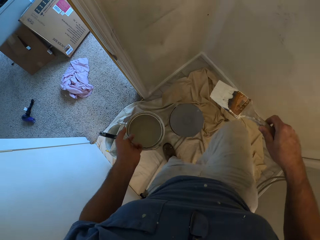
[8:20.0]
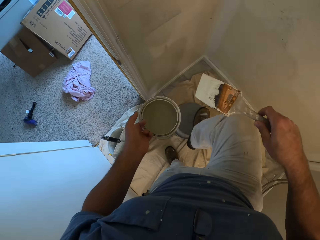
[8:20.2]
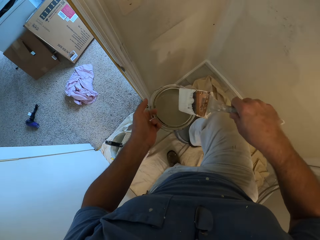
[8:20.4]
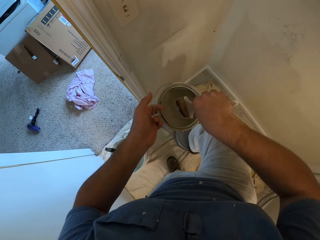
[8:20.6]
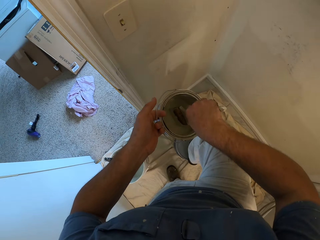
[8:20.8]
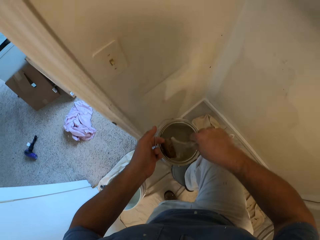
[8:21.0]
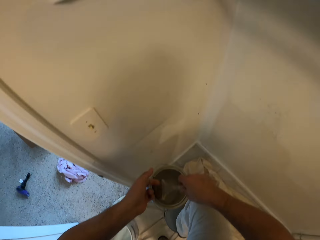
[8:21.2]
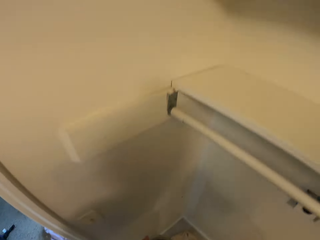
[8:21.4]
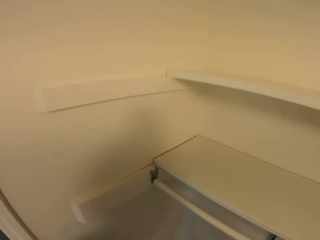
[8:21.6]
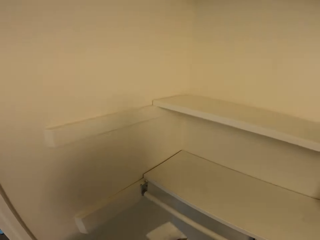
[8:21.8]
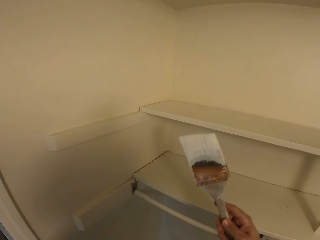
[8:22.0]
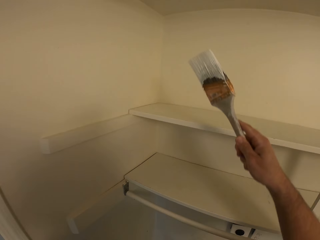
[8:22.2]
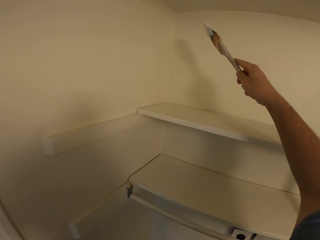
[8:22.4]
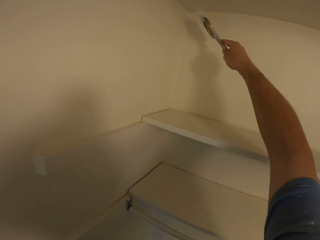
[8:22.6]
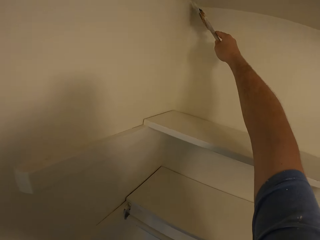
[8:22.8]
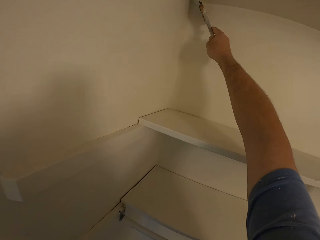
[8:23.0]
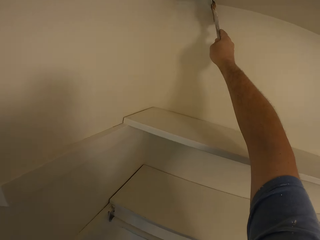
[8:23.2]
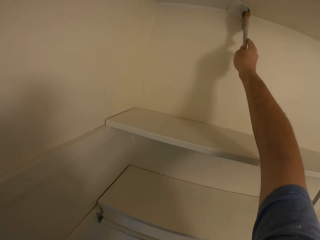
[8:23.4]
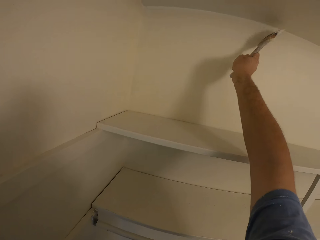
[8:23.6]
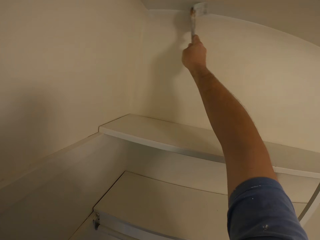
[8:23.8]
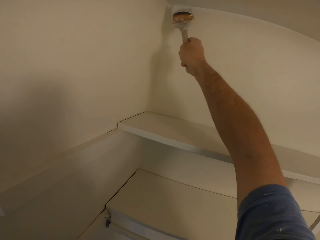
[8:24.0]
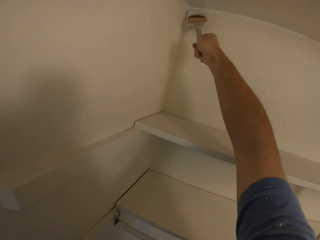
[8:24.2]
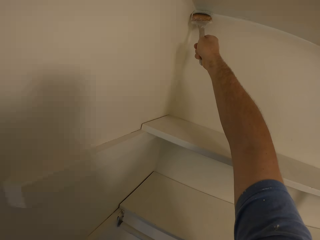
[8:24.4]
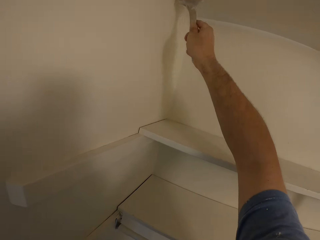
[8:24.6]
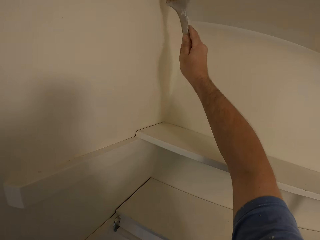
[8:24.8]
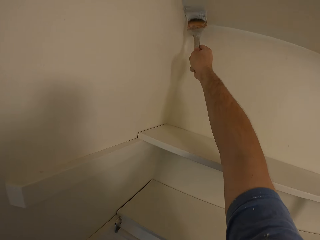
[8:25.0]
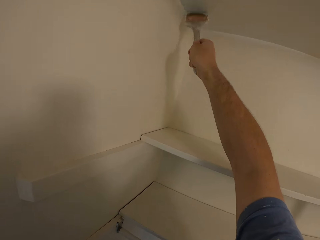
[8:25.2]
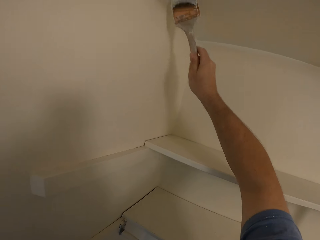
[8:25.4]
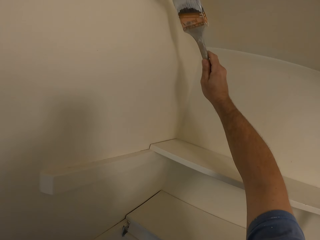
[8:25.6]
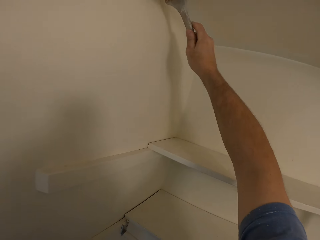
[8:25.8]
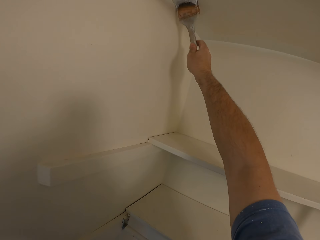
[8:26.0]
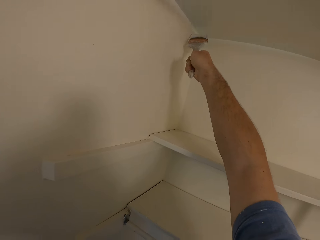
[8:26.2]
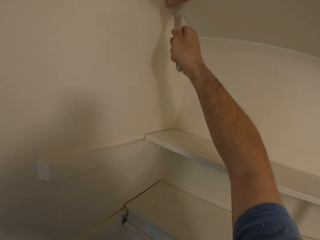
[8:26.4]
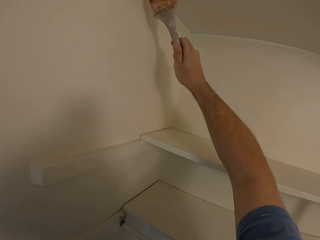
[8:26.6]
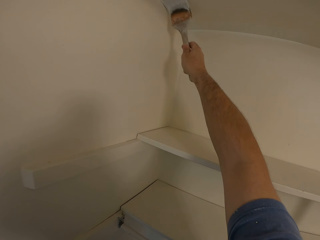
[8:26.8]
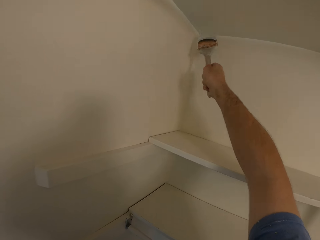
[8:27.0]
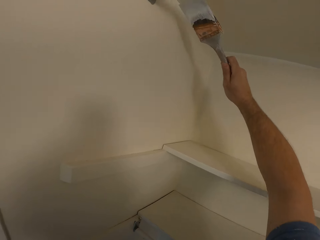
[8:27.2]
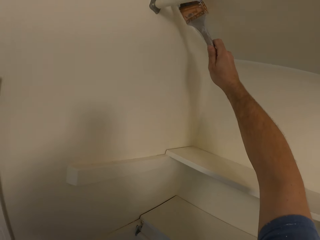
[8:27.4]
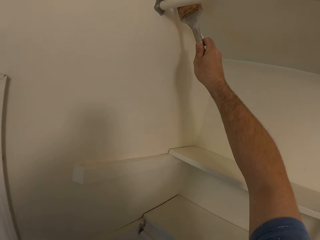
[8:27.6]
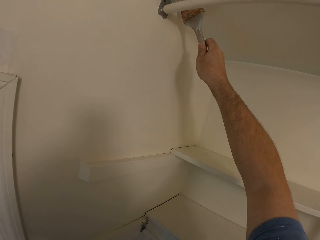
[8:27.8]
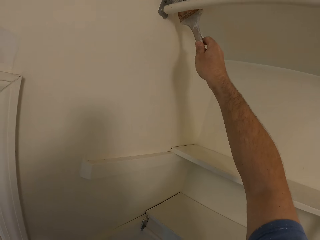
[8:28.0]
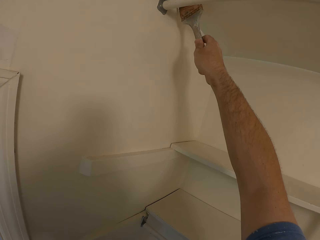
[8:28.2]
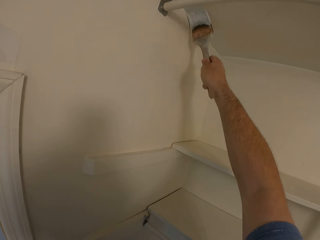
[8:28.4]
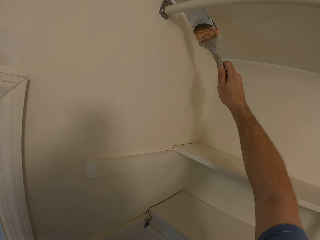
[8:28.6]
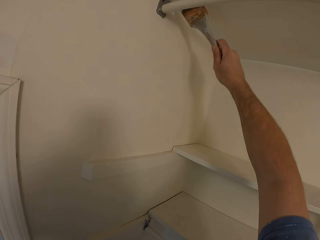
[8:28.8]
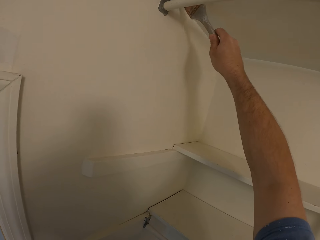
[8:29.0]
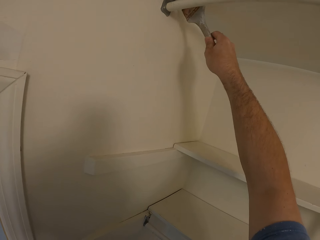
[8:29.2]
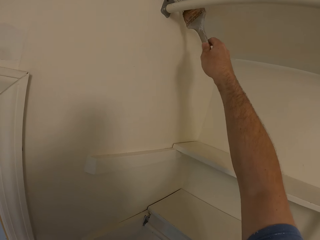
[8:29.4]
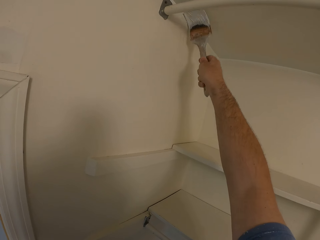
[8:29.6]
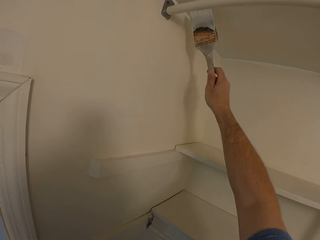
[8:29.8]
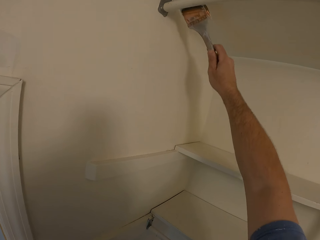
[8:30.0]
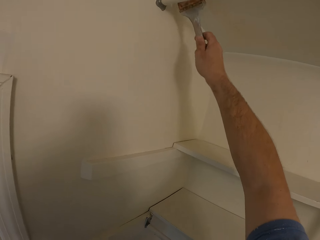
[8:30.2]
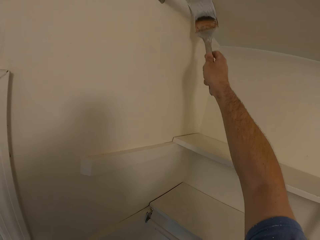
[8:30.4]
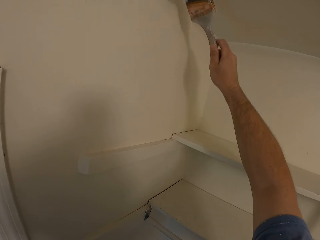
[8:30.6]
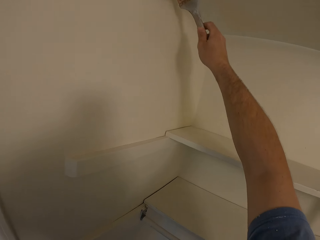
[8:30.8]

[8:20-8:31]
The camera wearer steps on the bucket with his right leg. He takes paint from a bucket of paint with the paint brush in his right hand. He paints the ceiling or wall with the paint brush.

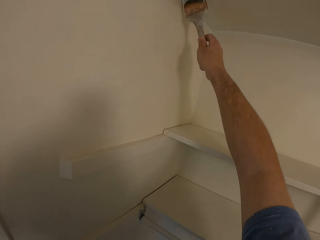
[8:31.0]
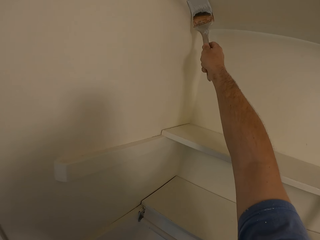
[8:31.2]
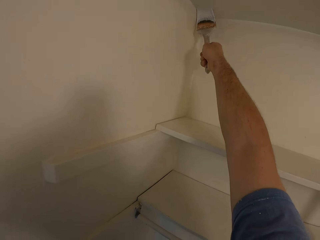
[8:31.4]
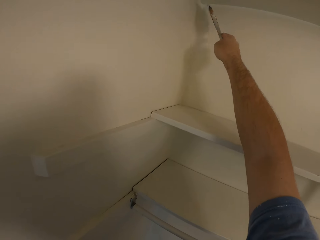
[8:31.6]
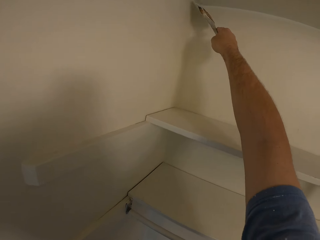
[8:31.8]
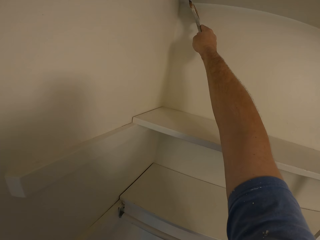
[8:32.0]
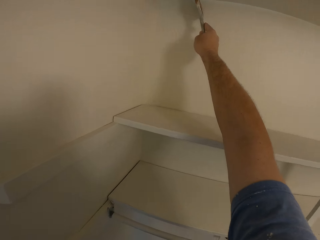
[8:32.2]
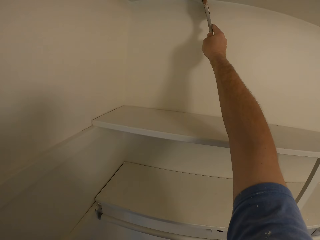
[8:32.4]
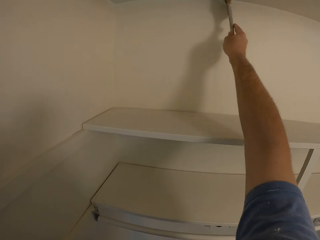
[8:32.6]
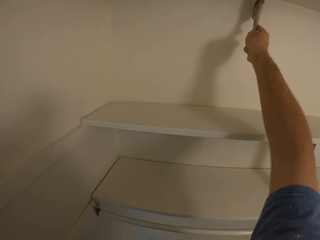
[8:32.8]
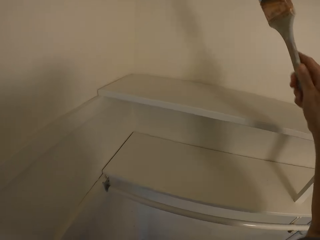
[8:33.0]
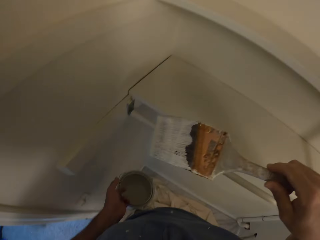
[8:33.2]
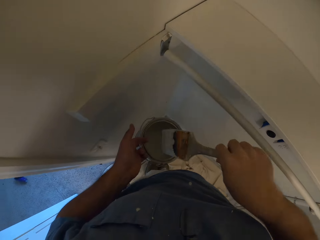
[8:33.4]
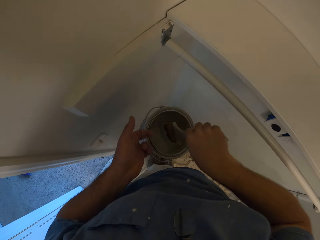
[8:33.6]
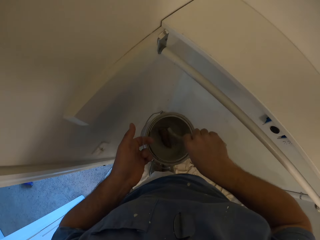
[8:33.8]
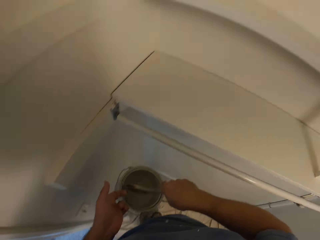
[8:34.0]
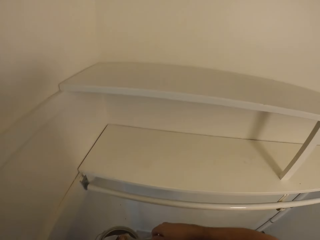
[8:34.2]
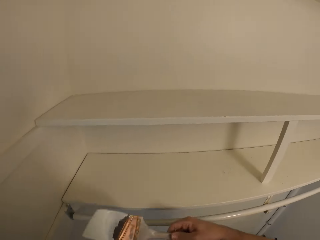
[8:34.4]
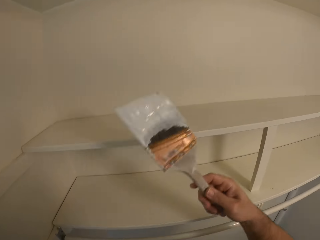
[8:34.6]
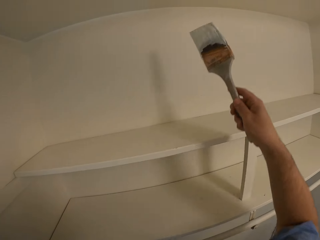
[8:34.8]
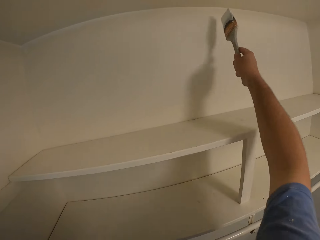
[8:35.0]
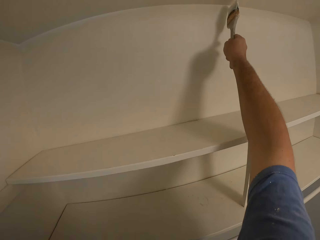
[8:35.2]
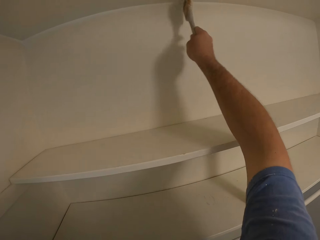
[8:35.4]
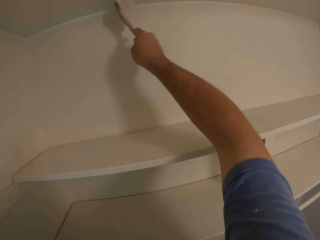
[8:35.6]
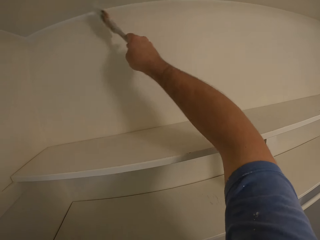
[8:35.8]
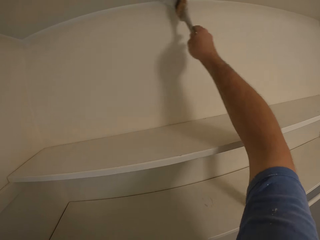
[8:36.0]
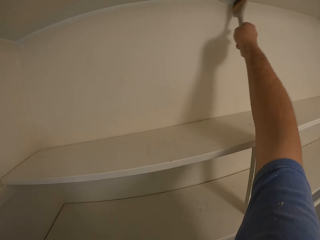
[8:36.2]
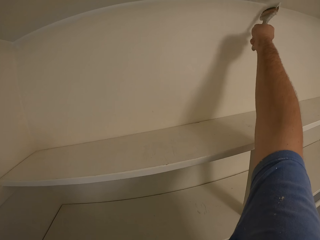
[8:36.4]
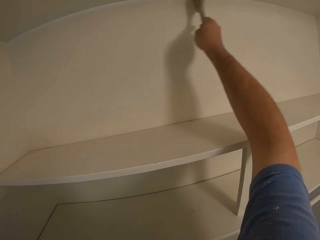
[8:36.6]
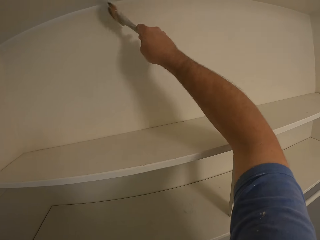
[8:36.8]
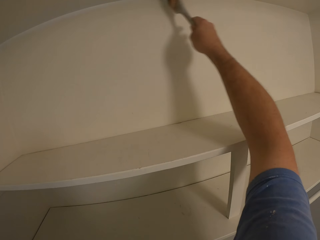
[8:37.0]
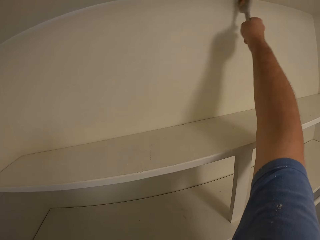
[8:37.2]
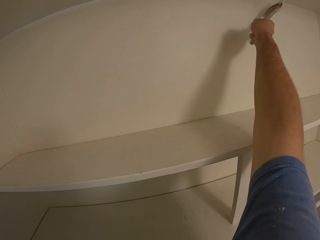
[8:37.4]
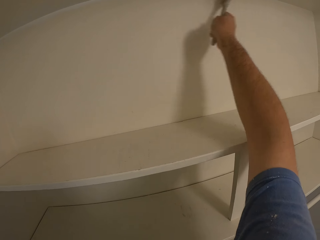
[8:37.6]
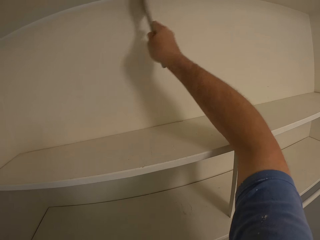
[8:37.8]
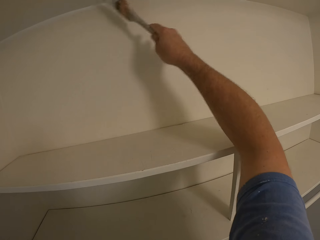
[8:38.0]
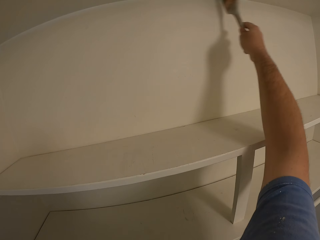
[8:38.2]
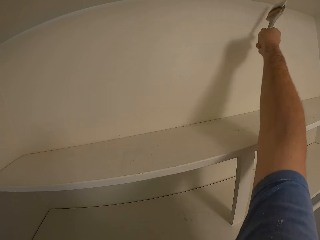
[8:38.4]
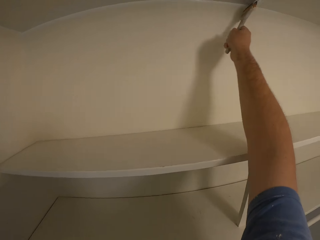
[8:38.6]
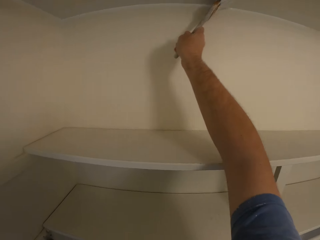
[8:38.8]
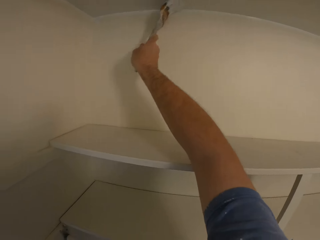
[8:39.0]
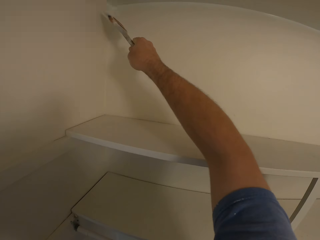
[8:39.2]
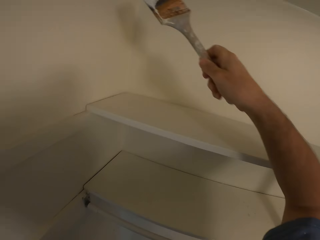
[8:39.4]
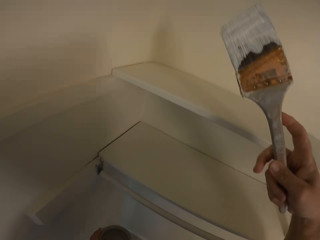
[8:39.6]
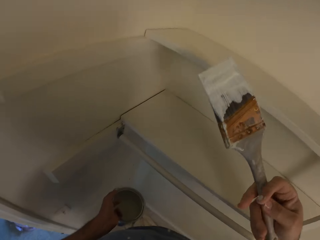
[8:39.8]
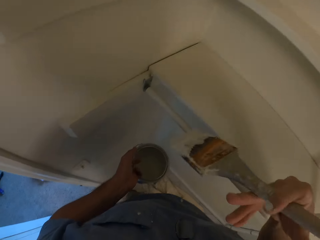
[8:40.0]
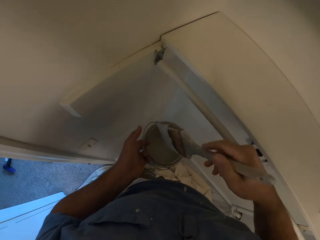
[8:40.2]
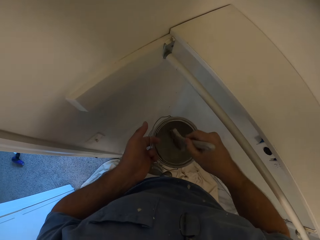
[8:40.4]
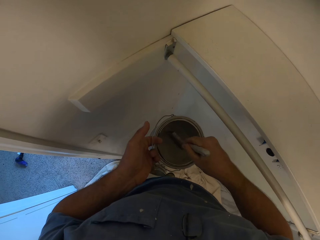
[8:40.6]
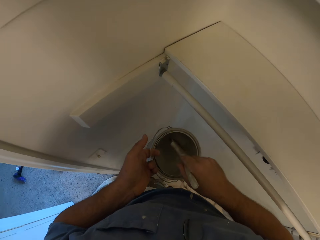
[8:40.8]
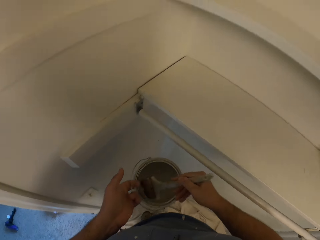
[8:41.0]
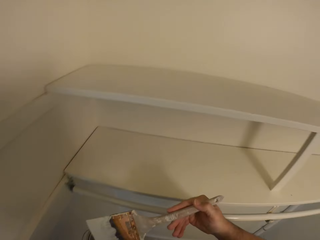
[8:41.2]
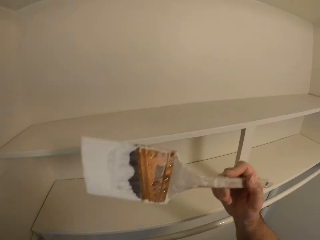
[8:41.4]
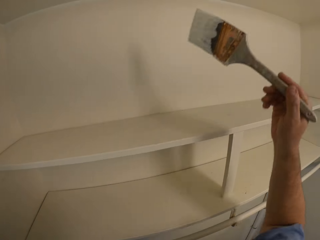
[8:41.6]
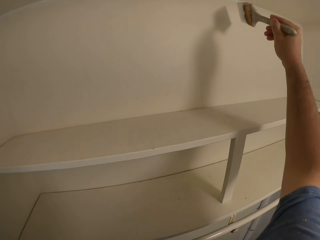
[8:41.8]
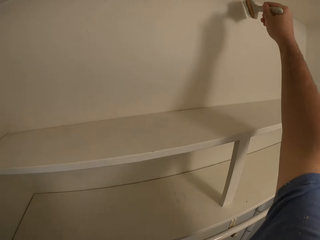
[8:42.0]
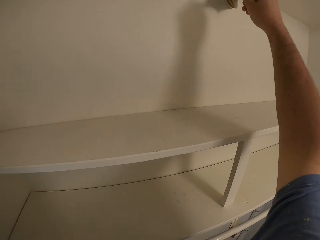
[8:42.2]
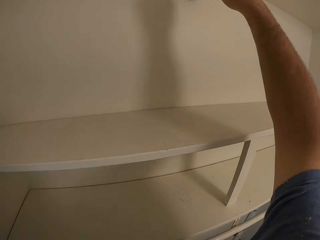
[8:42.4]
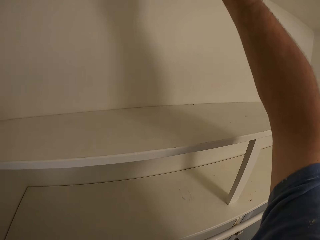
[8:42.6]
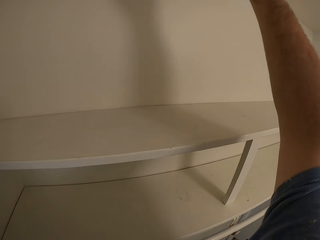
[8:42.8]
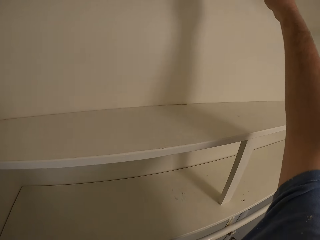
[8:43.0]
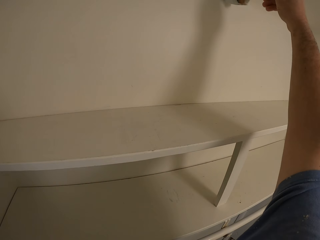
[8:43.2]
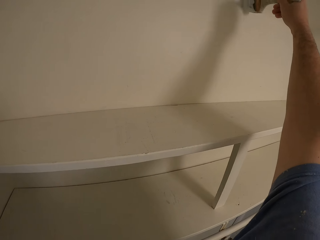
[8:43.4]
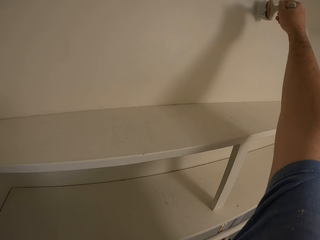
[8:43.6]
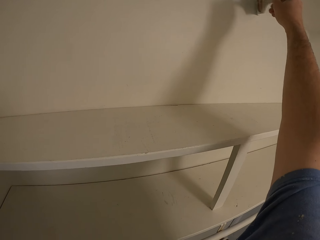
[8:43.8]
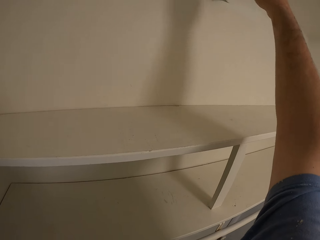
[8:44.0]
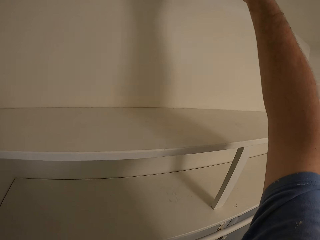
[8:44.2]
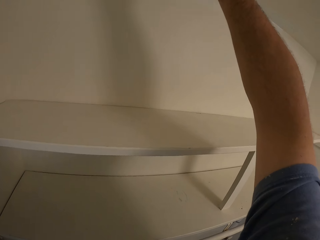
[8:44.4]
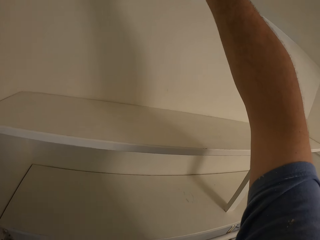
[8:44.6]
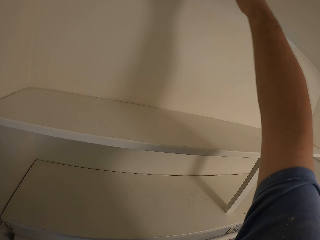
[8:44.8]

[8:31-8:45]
The camera wearer takes paint from a bucket of paint with the paint brush in his right hand. He paints the ceiling or wall with the paint brush. He takes paint from the bucket of paint with the paint brush in his right hand. He paints the wall with the paint brush.
